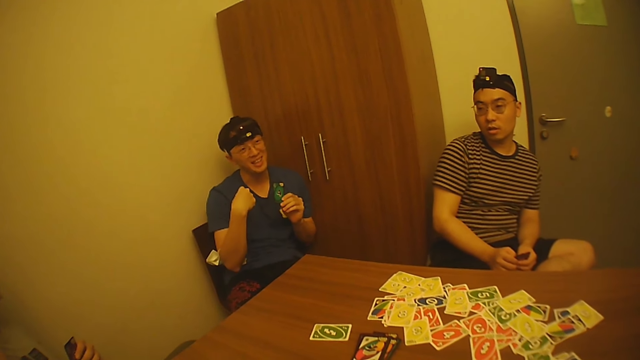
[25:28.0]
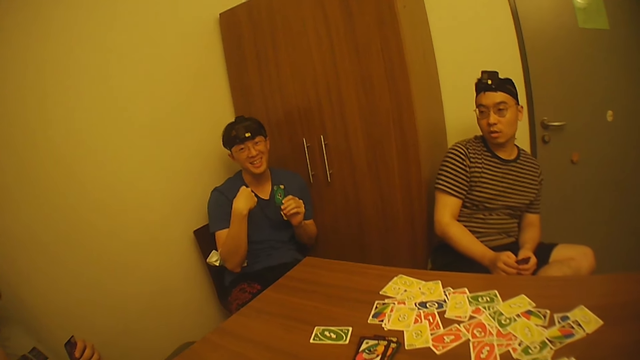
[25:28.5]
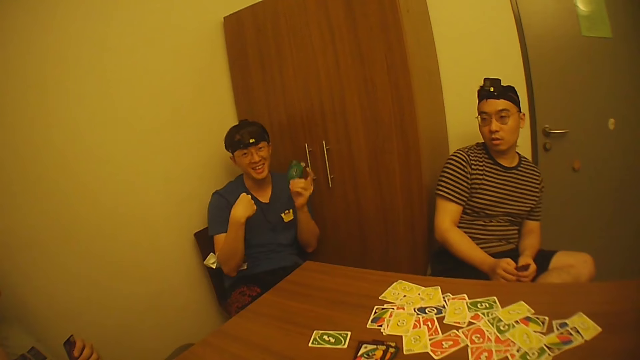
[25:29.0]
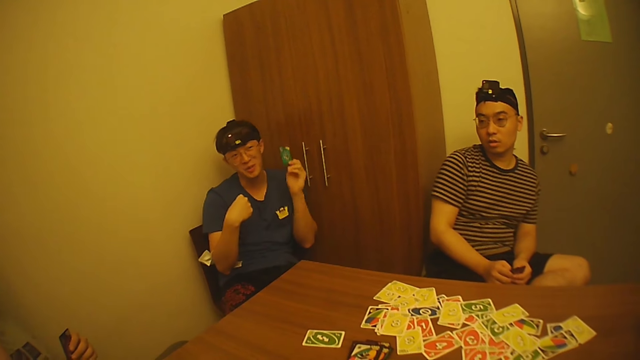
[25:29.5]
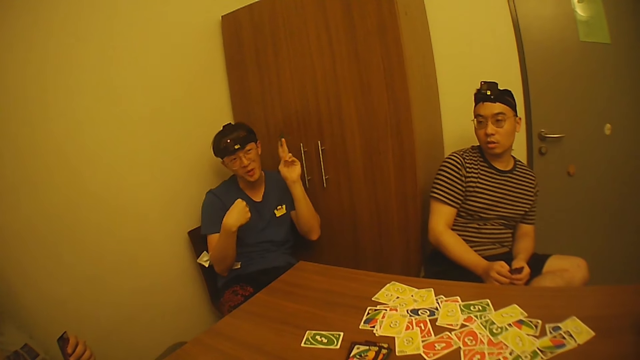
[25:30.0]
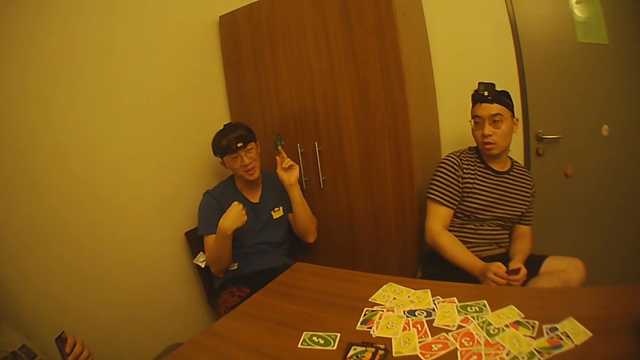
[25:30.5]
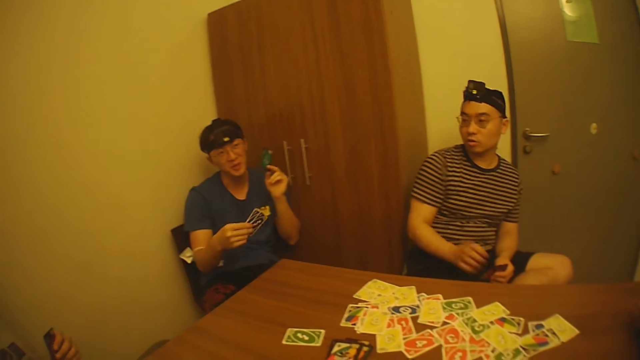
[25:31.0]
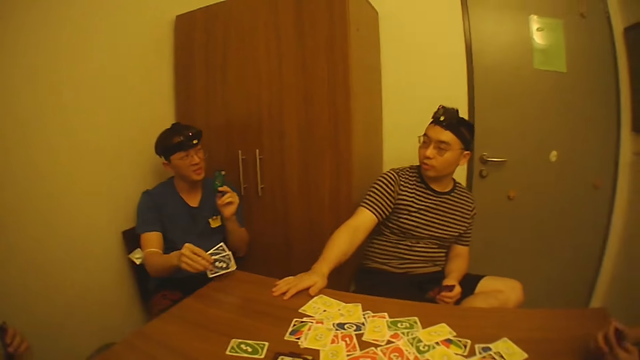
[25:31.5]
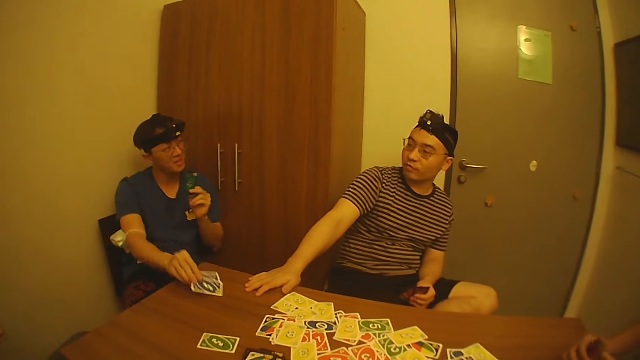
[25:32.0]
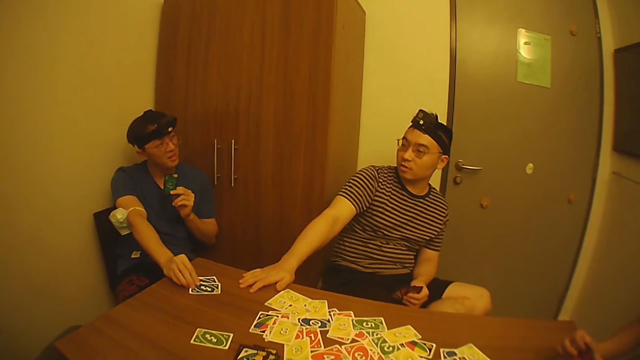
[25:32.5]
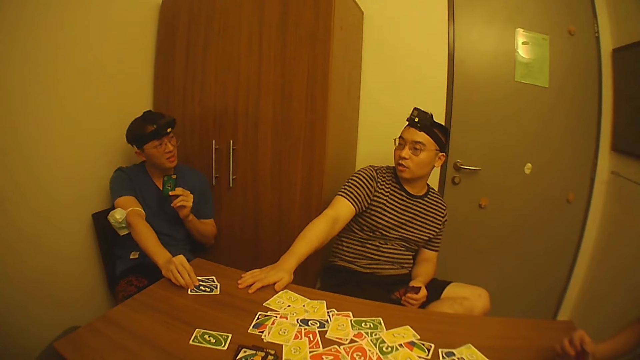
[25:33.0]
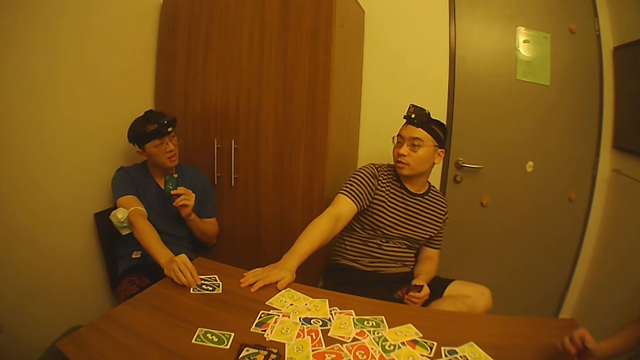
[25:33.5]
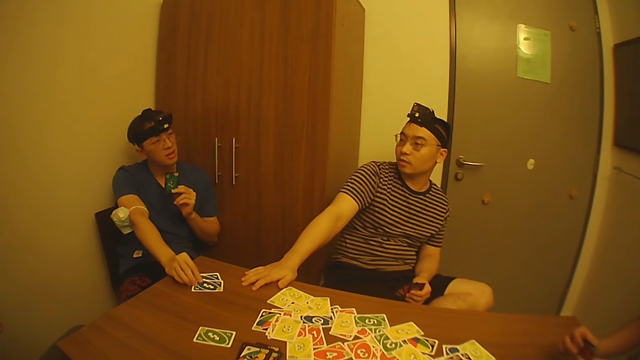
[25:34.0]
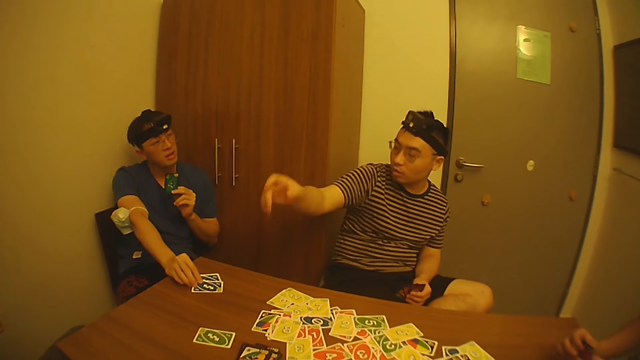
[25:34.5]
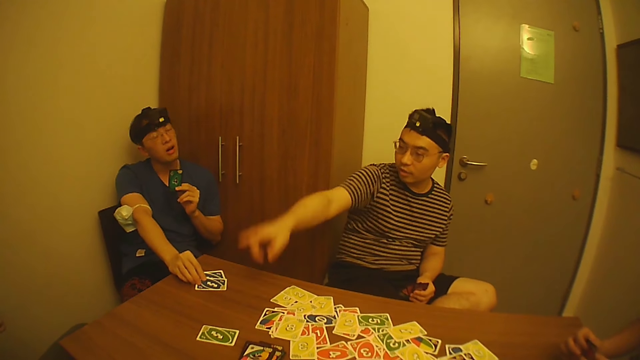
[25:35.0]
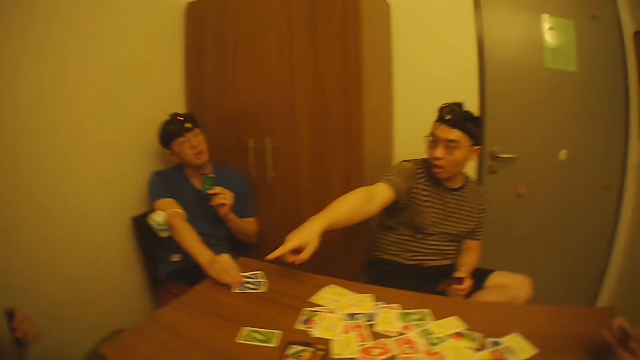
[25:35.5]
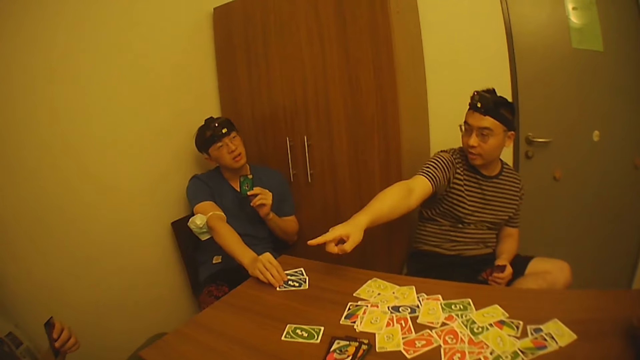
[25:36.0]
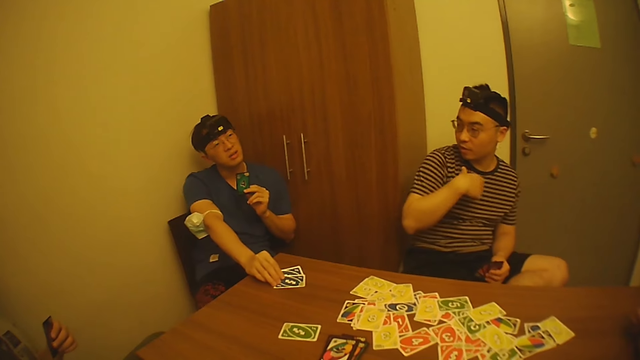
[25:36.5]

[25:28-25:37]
A man interacts with another man. The other man places the two cards on the table with his right hand.

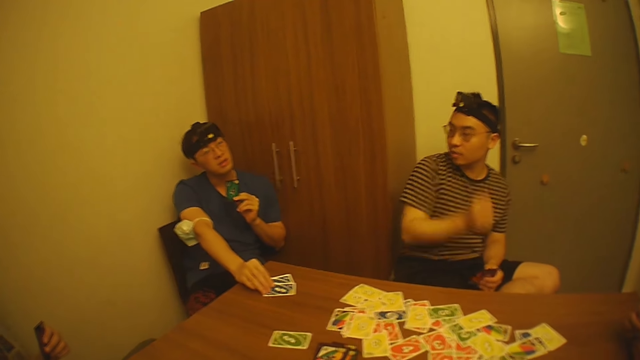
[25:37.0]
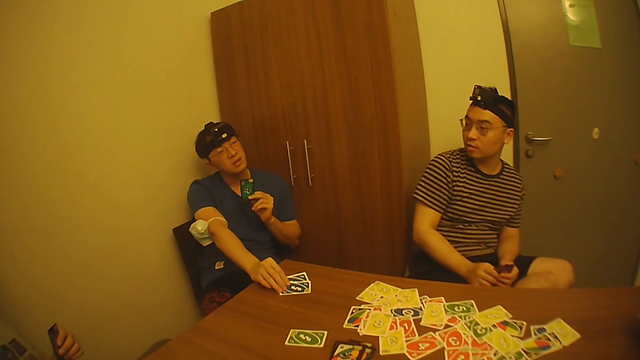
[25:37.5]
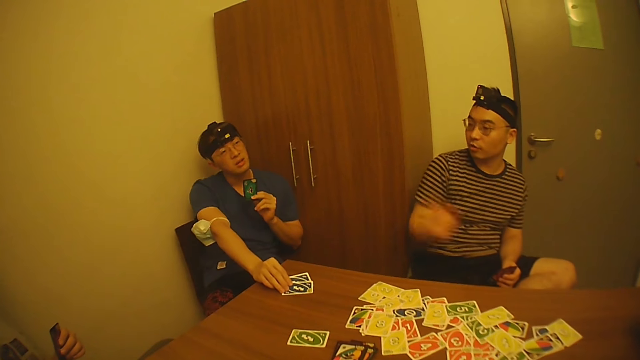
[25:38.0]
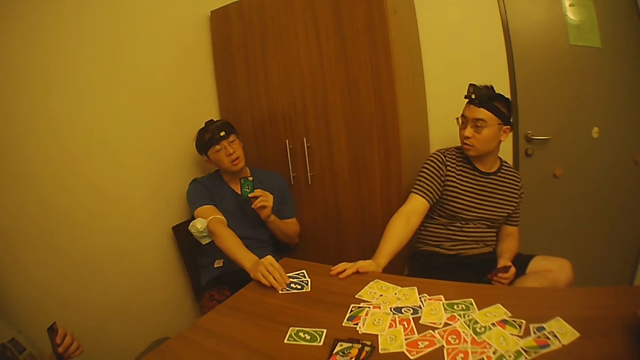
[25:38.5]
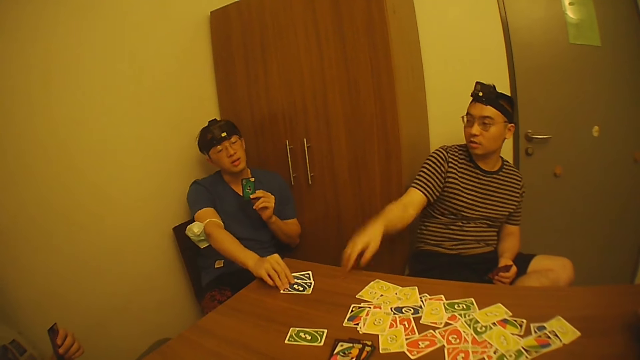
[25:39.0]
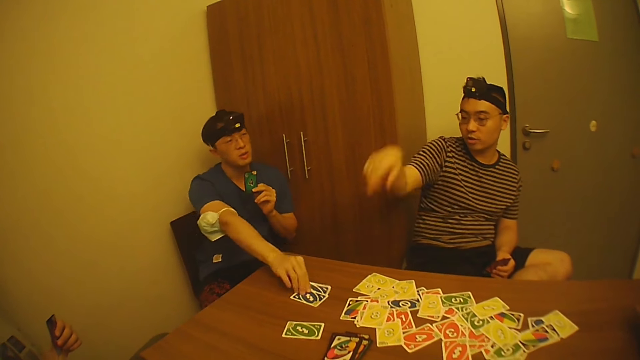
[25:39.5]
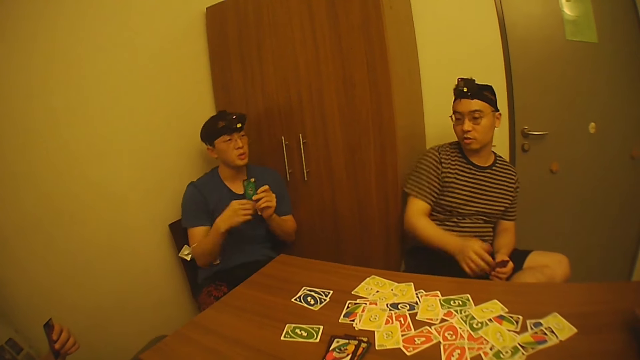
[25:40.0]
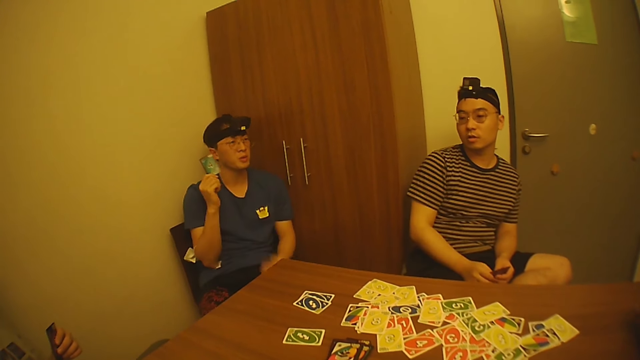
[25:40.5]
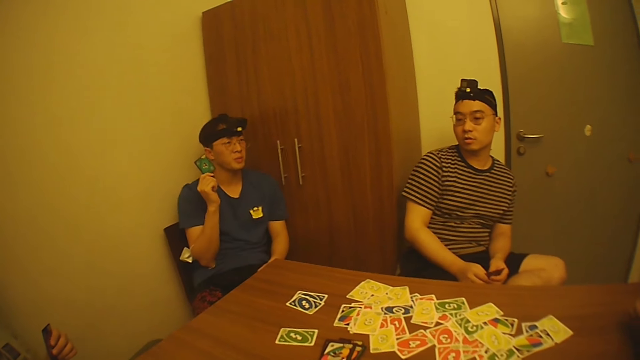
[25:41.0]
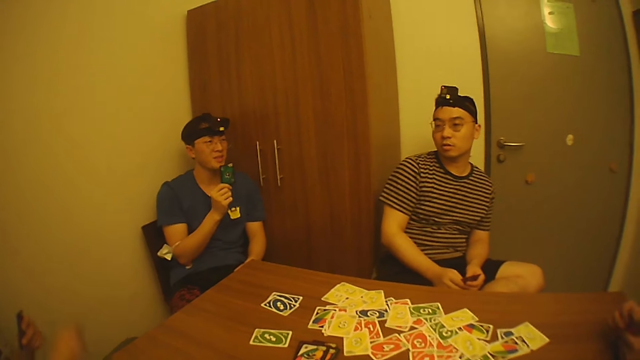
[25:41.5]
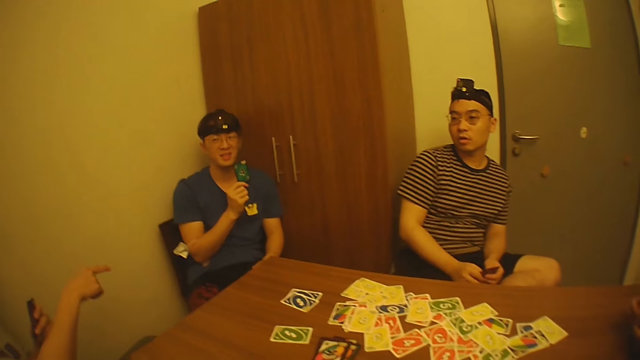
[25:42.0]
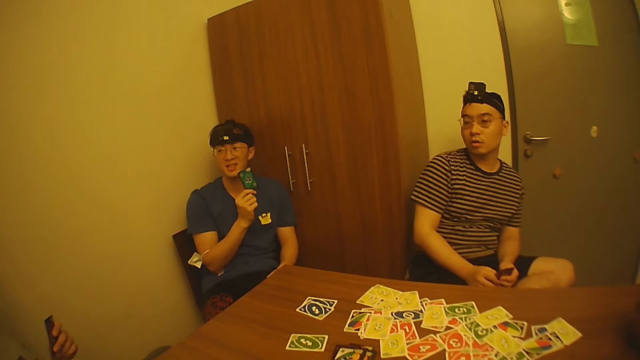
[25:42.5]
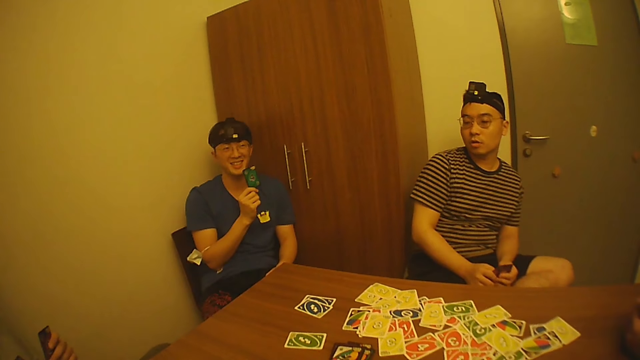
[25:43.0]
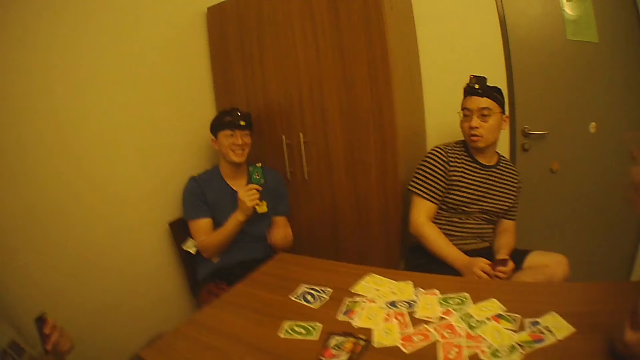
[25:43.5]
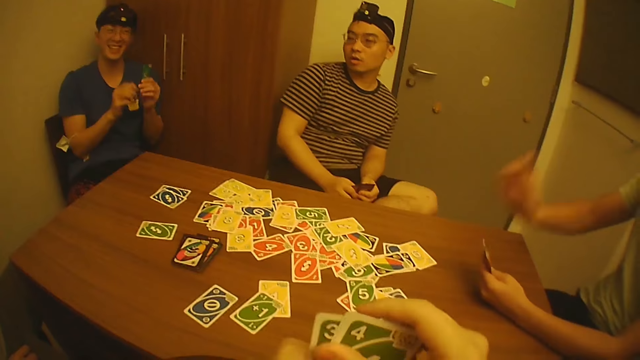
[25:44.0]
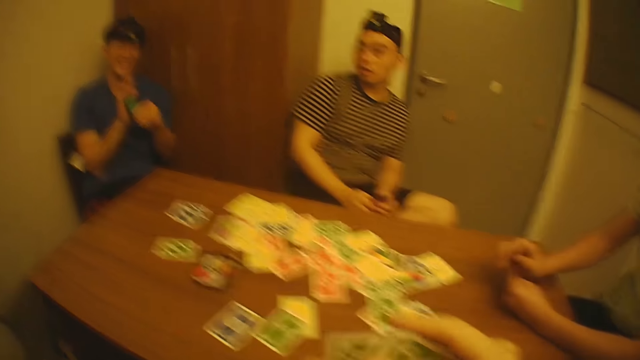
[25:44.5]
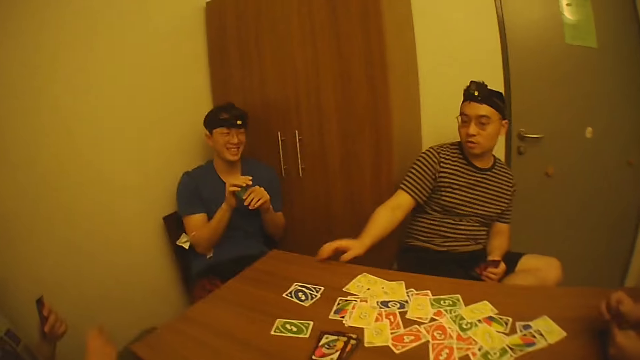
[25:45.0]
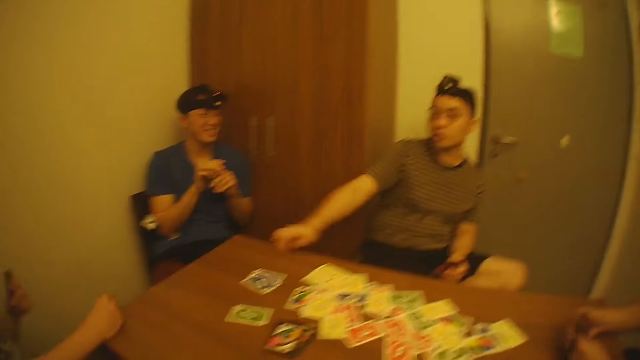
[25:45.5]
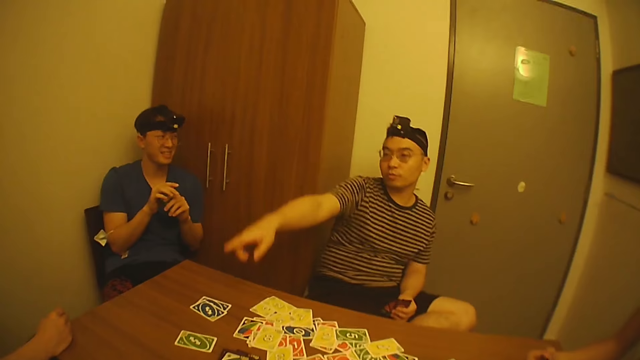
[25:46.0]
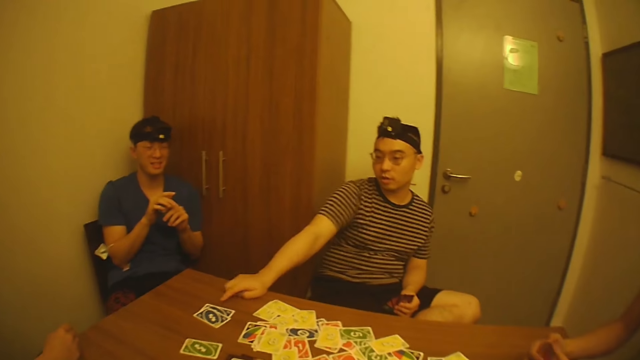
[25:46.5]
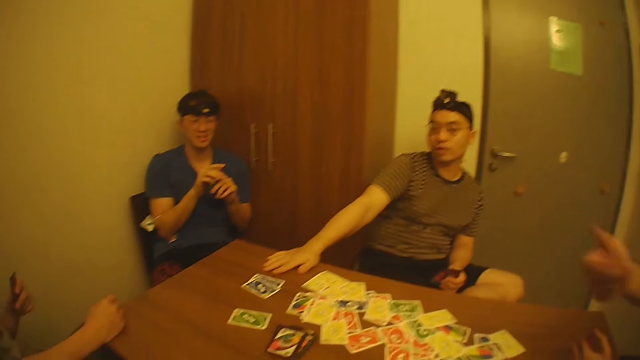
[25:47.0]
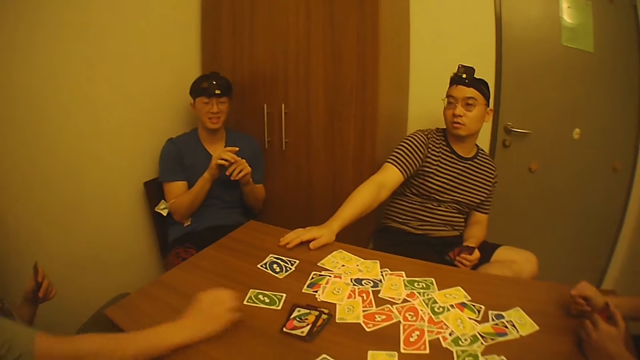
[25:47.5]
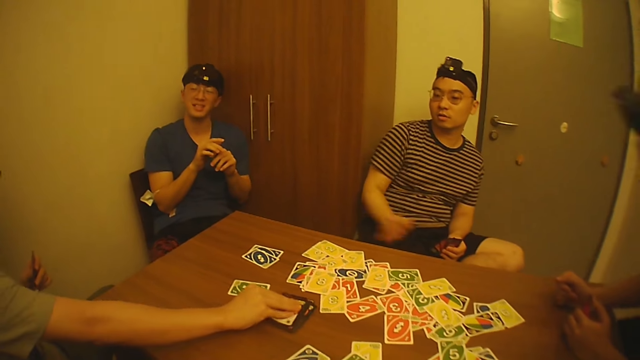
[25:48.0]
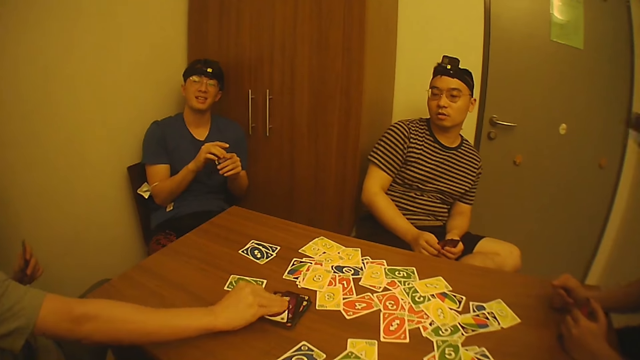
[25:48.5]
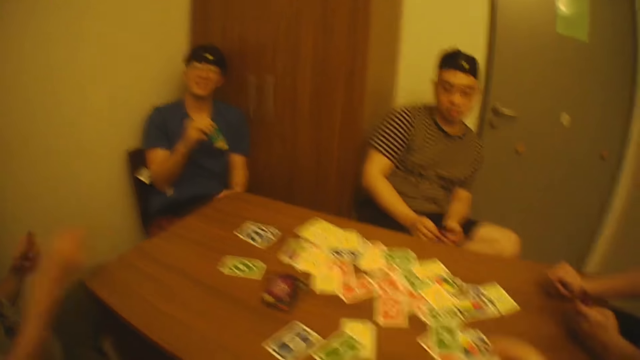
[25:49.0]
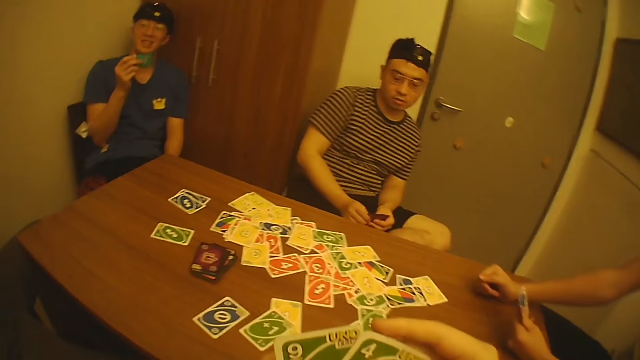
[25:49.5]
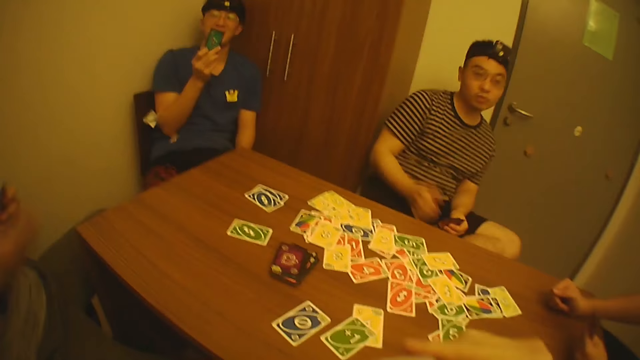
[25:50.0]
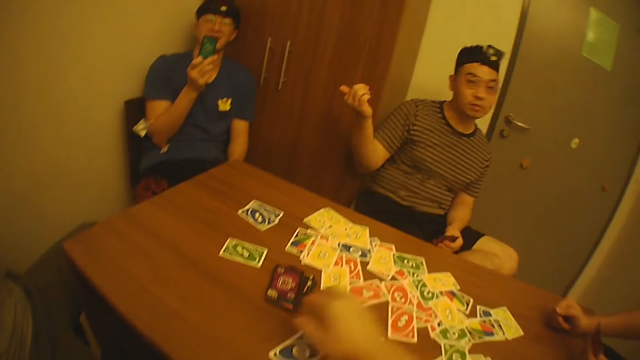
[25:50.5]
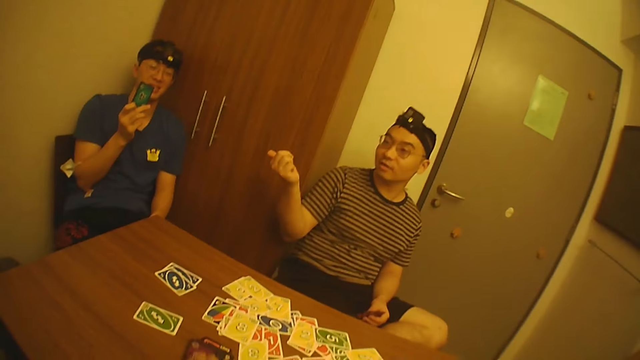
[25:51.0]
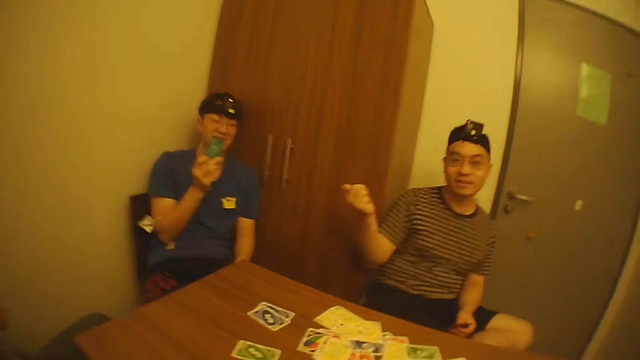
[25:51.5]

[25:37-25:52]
A man drops the two cards on the table with his right hand. The man passes the card from his left hand to his right hand. The man interacts with another man, a third man and a fourth man. The camera wearer holds playing cards with the right hand. The fourth man picks a card from the bundle of cards on the table with his right hand. The camera wearer holds a playing card with the right hand. He picks a card from the bundle of cards on the table with his right hand.
